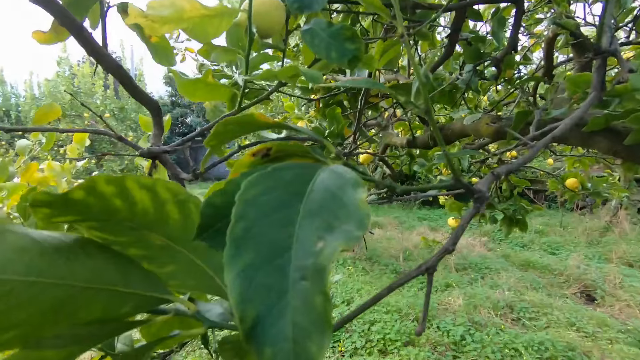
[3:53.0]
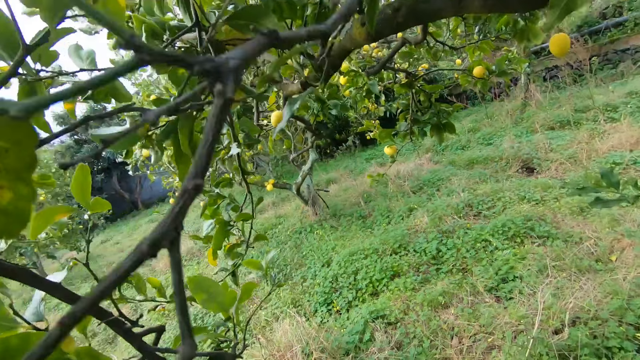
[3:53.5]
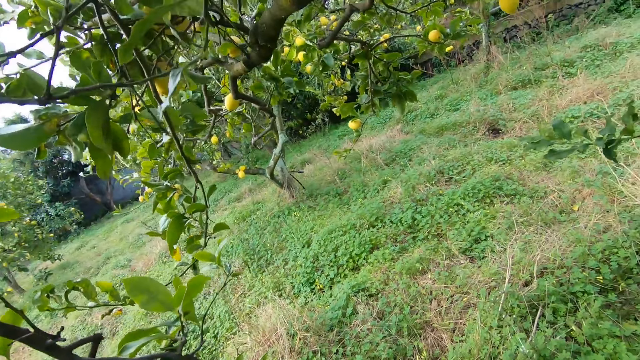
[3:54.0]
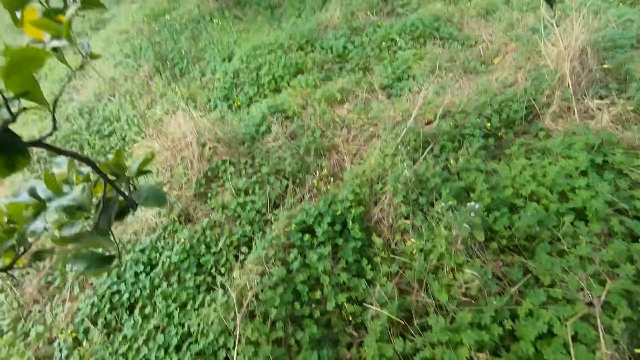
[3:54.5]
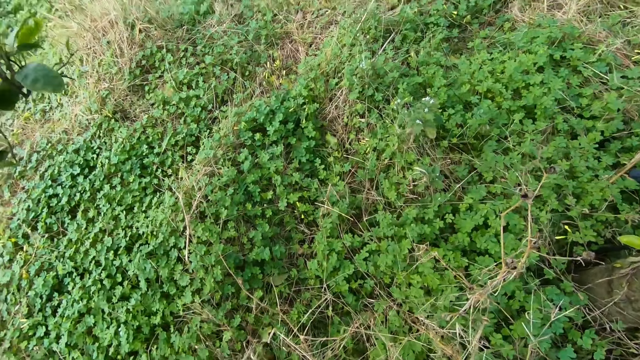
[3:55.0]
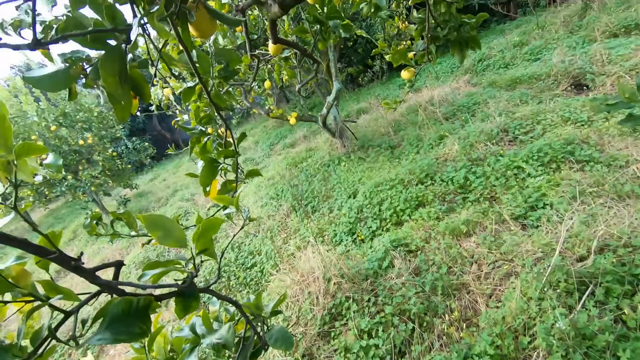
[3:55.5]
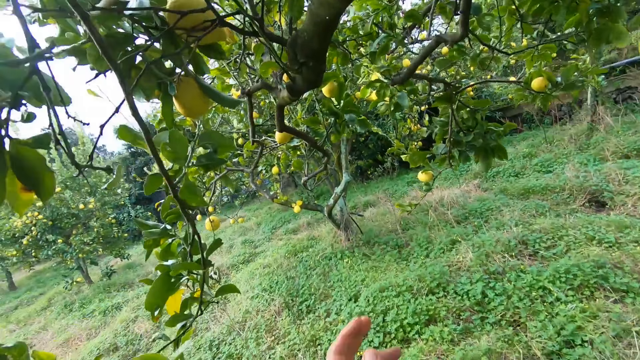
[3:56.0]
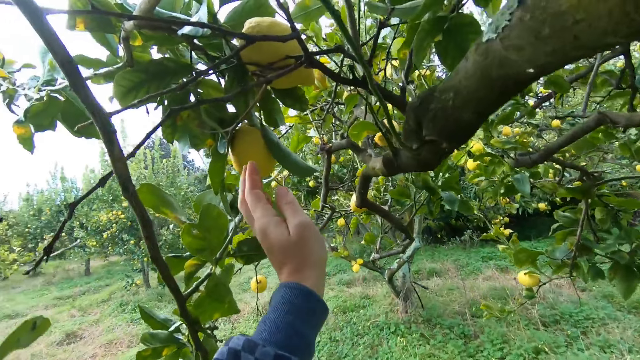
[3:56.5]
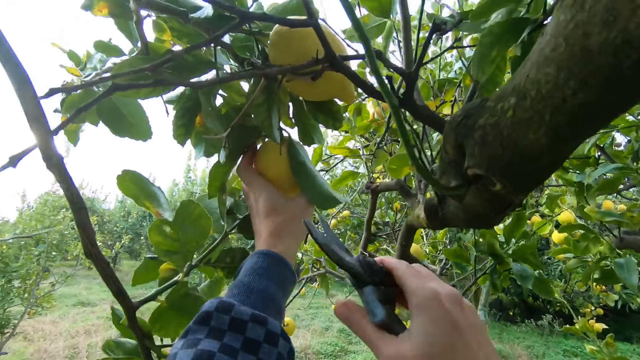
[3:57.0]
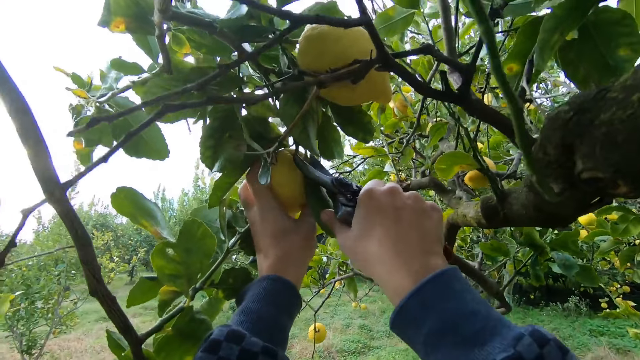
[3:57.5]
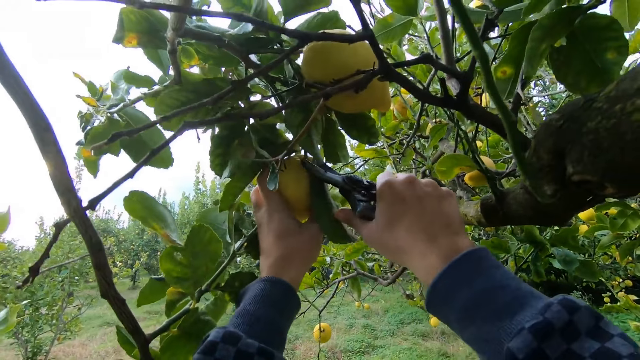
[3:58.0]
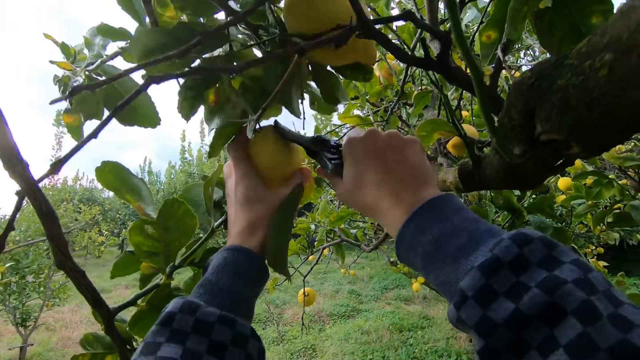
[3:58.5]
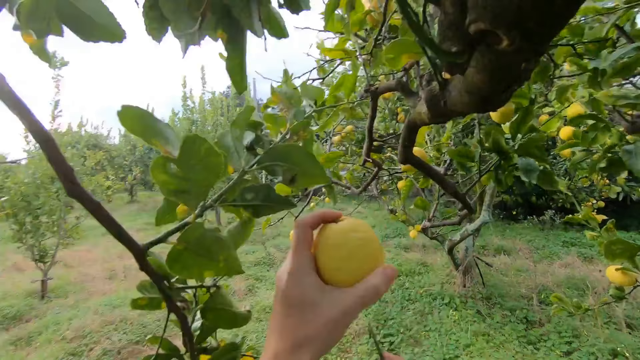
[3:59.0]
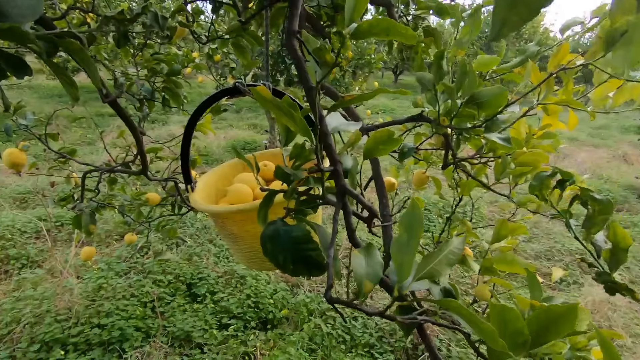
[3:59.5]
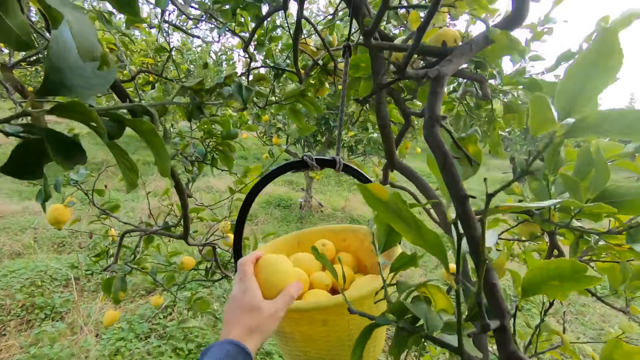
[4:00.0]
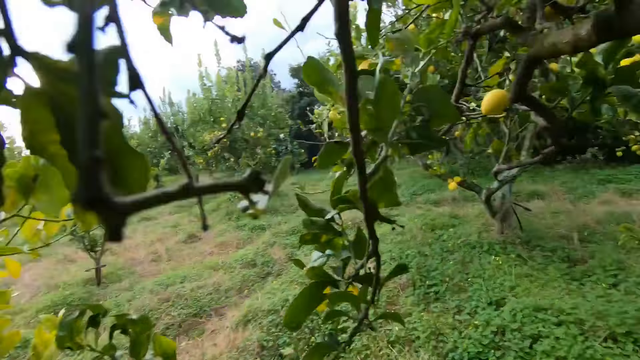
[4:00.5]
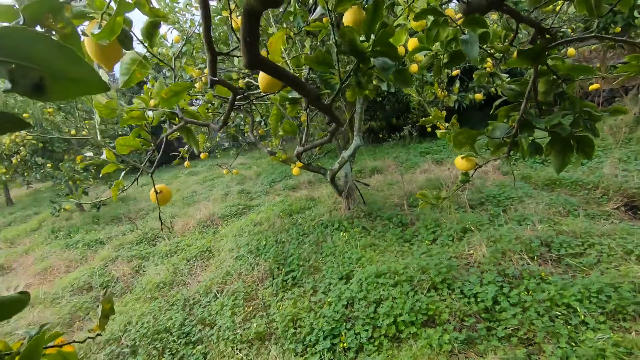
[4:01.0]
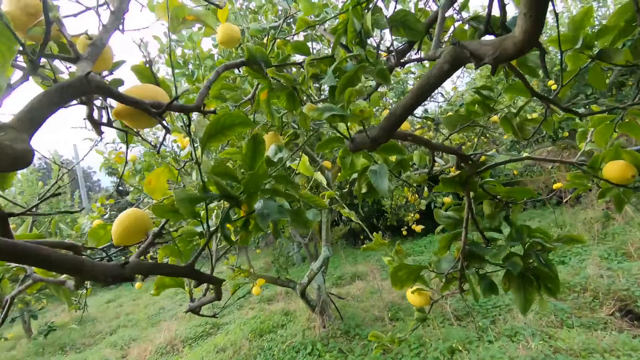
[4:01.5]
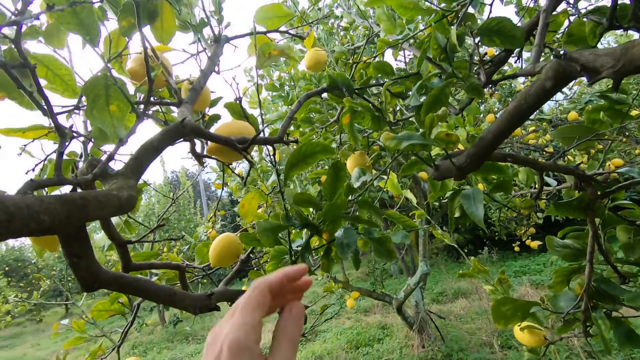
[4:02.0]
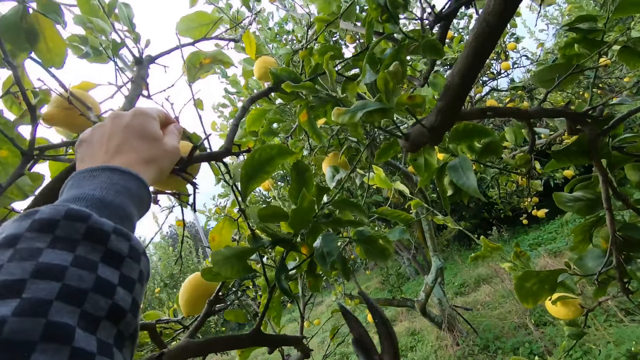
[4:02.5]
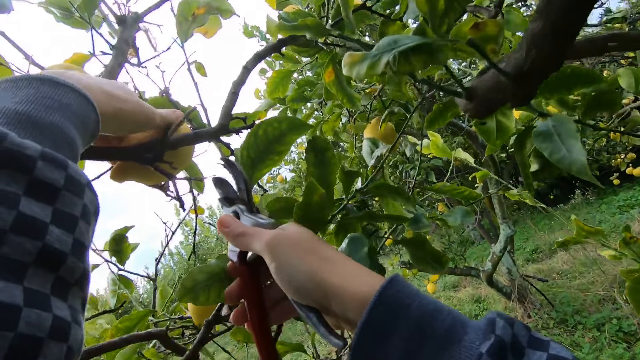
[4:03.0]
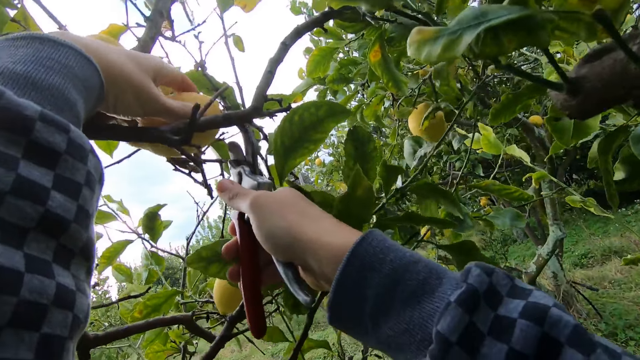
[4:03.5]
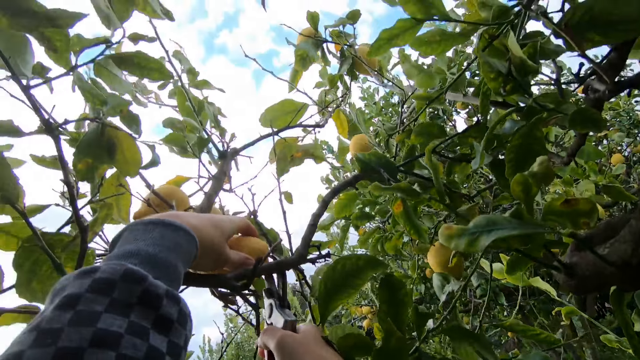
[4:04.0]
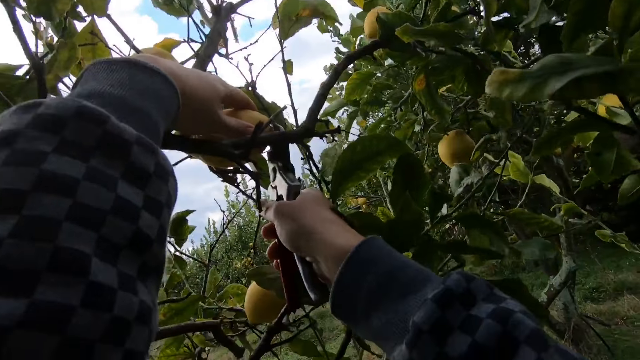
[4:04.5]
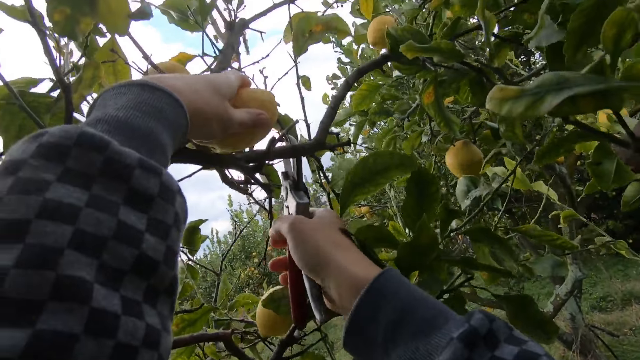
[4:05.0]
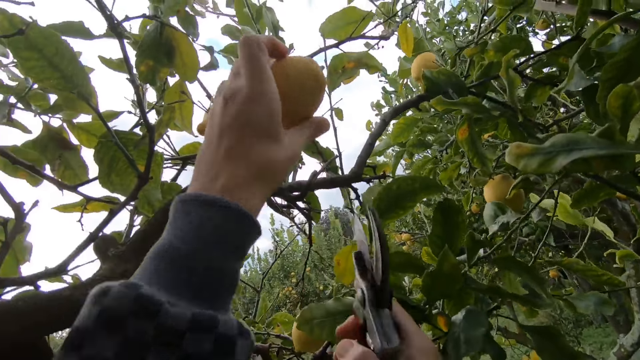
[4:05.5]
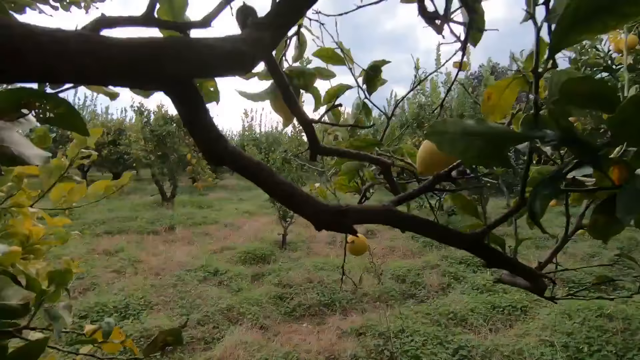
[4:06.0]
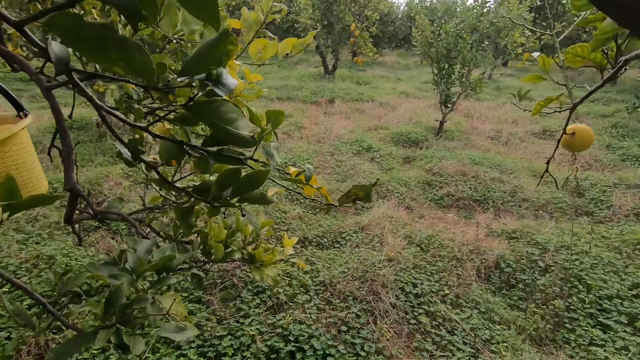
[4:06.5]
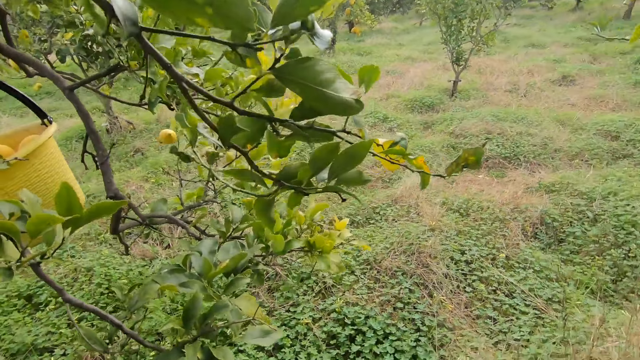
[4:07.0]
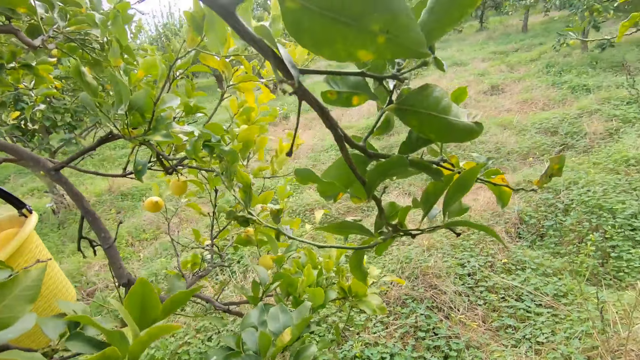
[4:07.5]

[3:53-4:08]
The camera wearer looks around the field. He walks around under the tree. He holds a lemon on the tree with his left hand. He cuts the lemon on the tree with the cutter, a pruning shear, in his right hand. He looks around the field. He drops the lemon in the bucket with his left hand. He looks around the field. He walks around under the tree. He holds a lemon on the tree with his left hand. He cuts the lemon on the tree with the cutter in his right hand. He walks around under the tree.

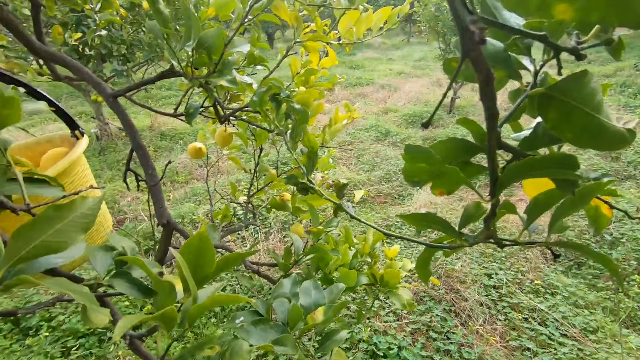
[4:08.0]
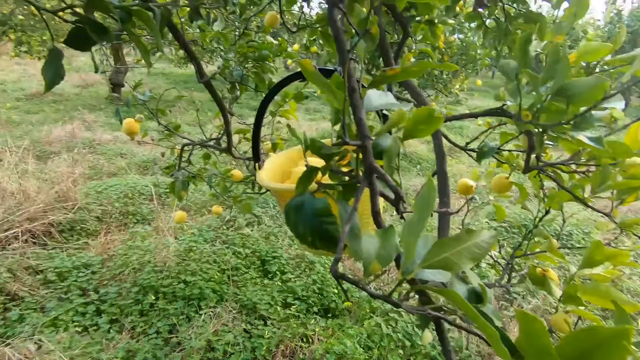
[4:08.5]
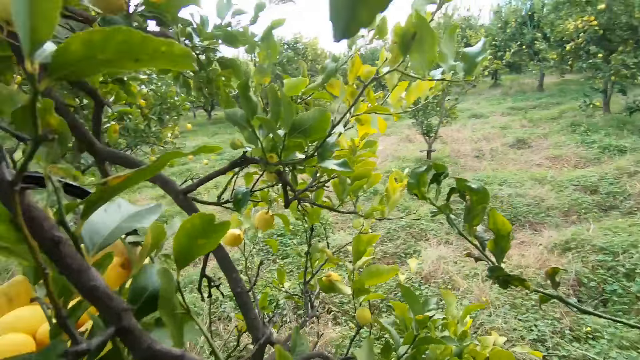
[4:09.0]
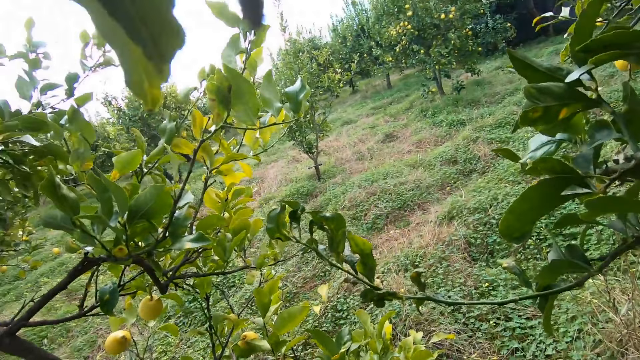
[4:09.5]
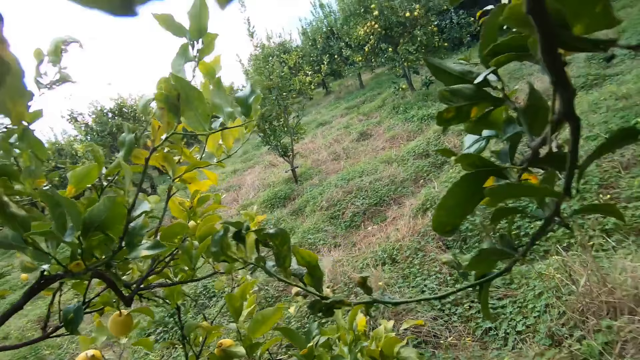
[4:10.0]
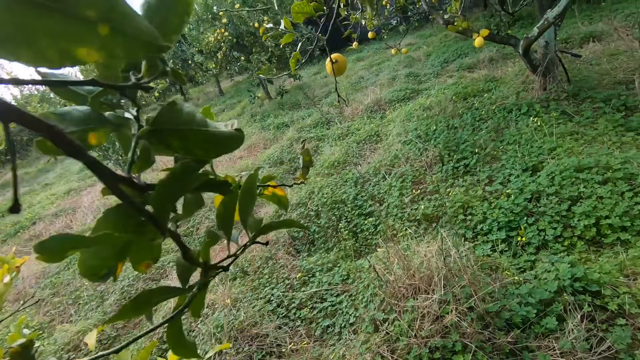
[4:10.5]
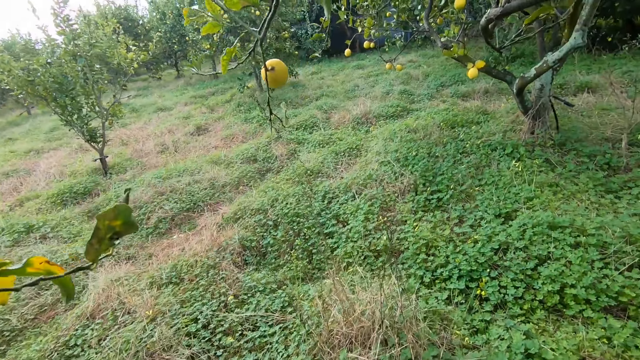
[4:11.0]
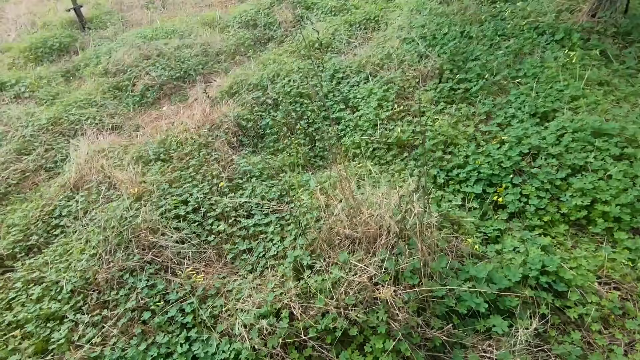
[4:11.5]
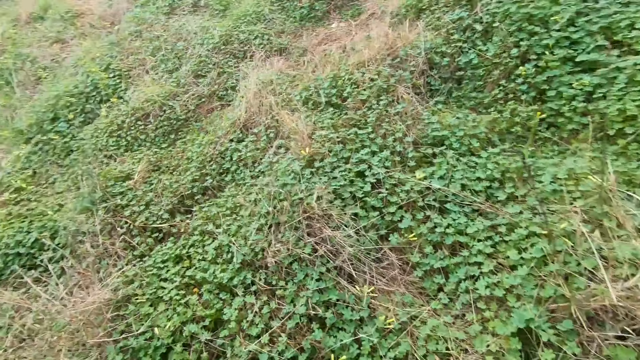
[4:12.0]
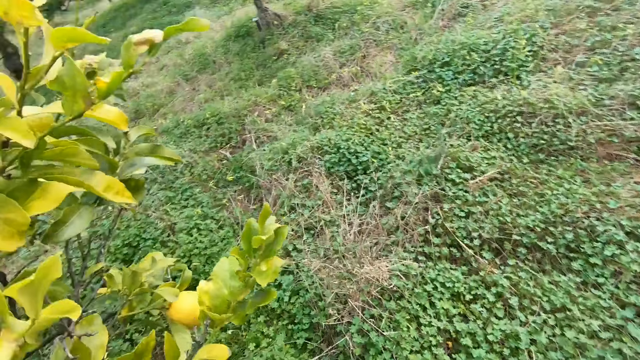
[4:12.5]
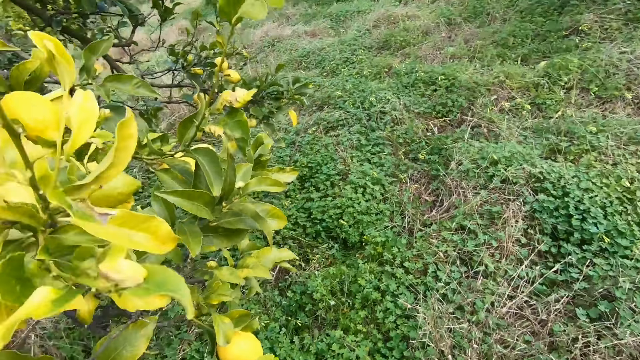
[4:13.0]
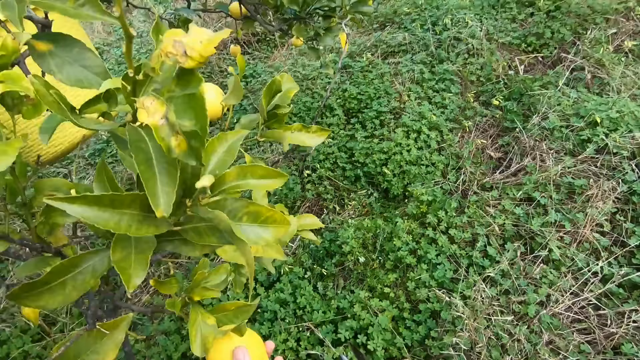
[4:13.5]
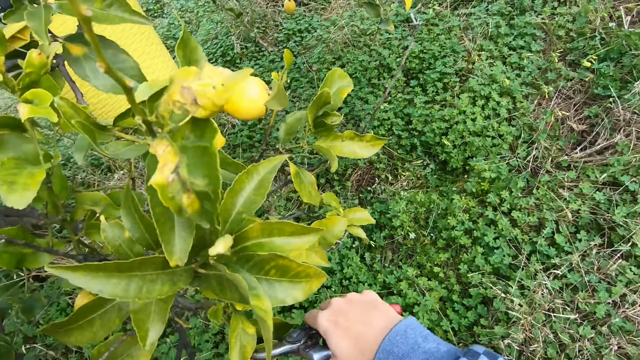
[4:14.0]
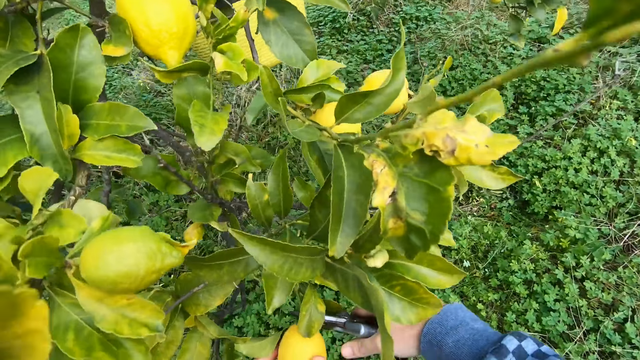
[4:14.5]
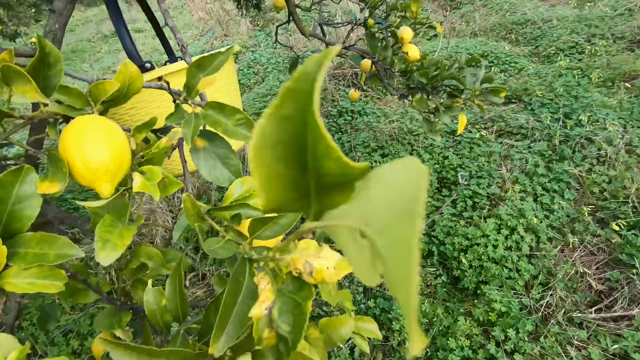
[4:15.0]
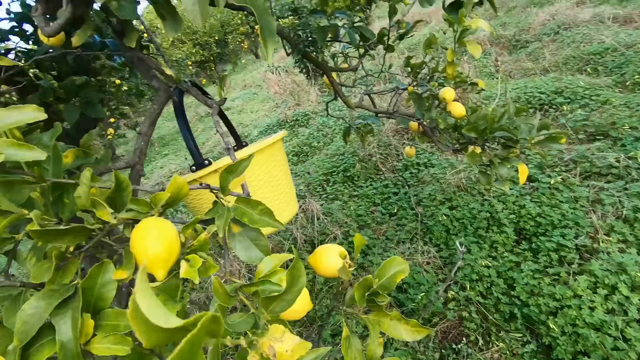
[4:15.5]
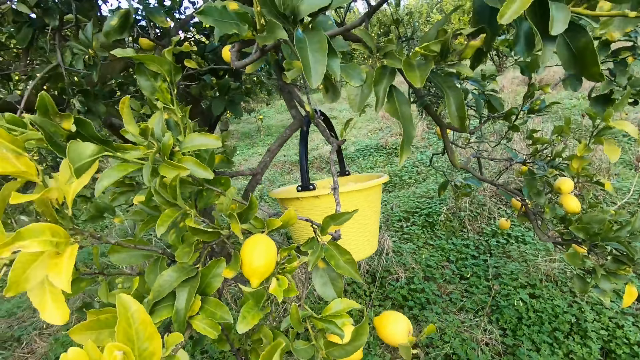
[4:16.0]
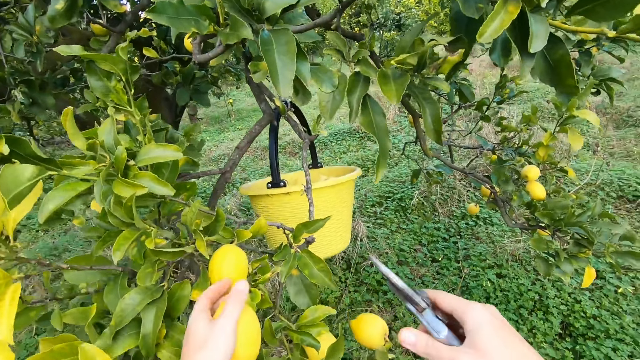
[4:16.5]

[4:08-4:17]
The camera wearer drops the lemon in the bucket with his left hand. He looks around the field. He walks around under the tree. He cuts the fruit on the tree with a pruning shear.
